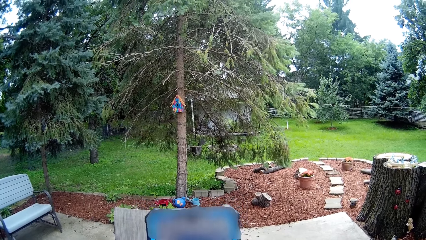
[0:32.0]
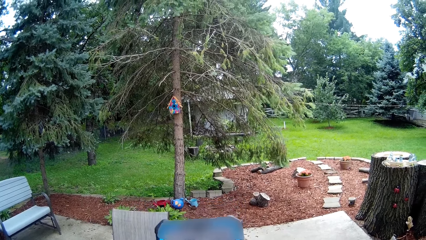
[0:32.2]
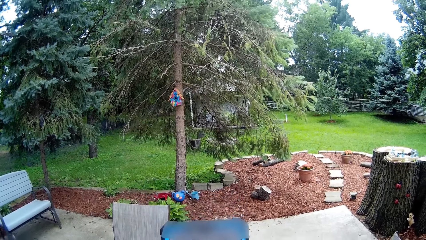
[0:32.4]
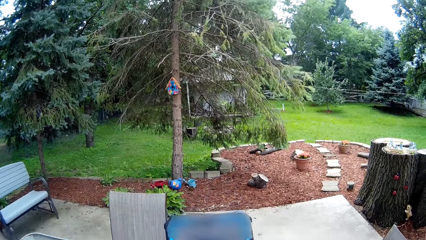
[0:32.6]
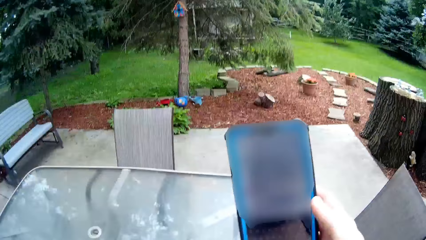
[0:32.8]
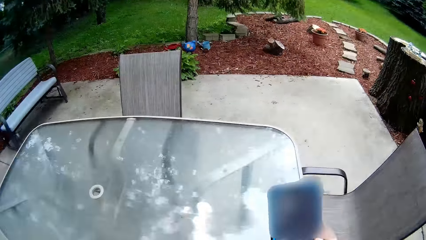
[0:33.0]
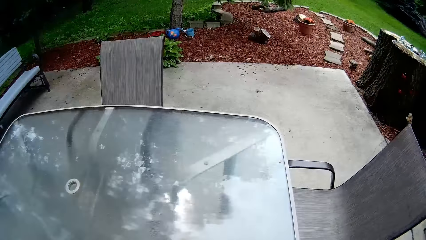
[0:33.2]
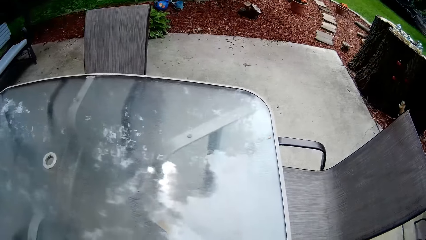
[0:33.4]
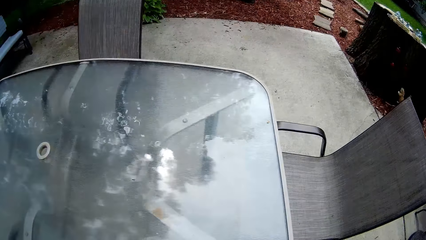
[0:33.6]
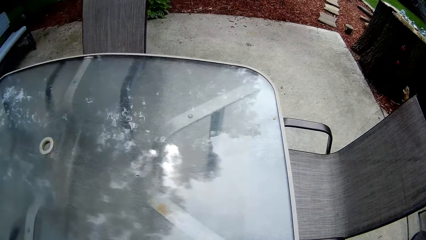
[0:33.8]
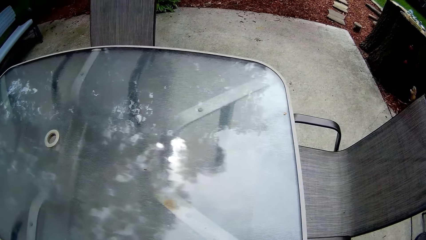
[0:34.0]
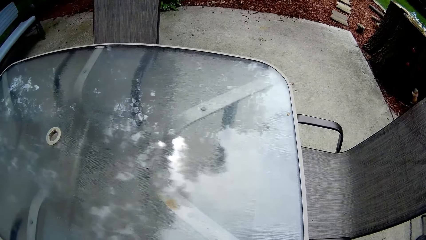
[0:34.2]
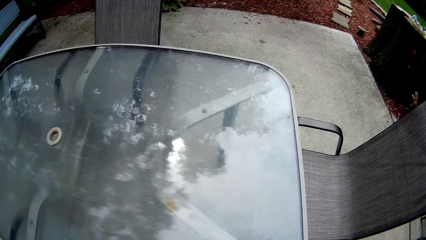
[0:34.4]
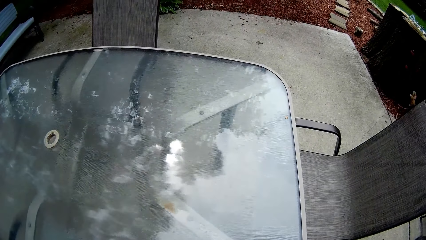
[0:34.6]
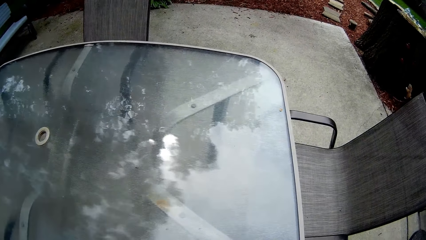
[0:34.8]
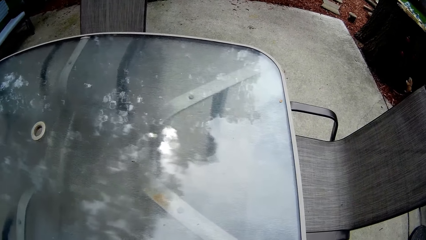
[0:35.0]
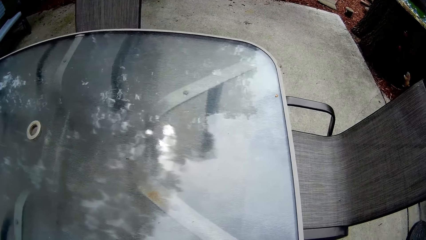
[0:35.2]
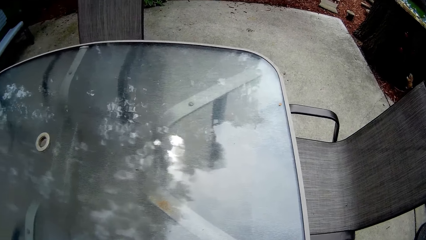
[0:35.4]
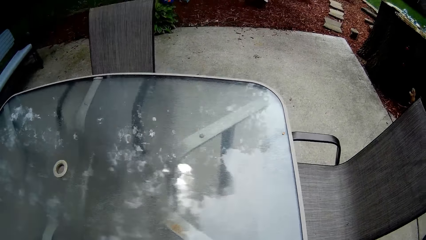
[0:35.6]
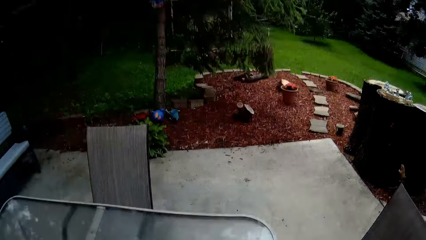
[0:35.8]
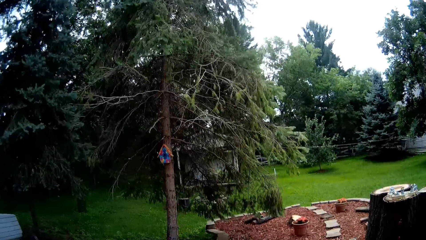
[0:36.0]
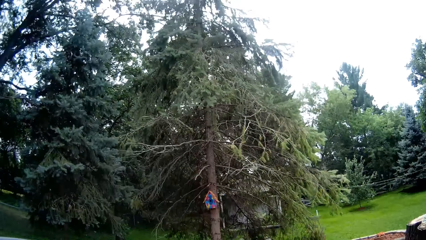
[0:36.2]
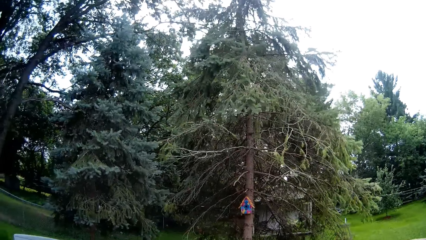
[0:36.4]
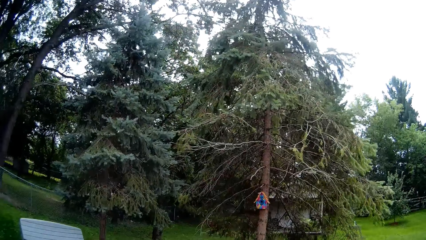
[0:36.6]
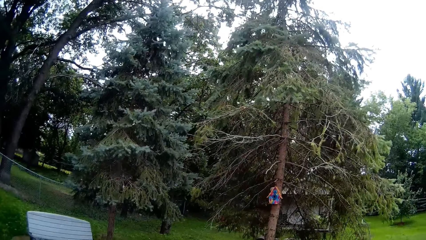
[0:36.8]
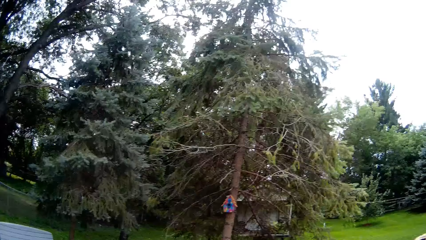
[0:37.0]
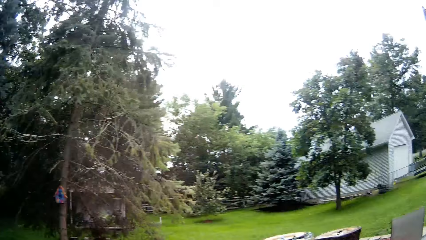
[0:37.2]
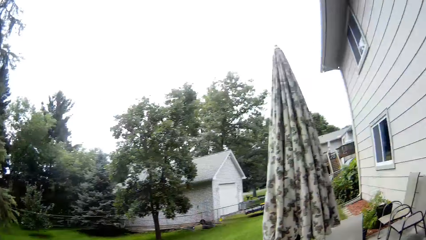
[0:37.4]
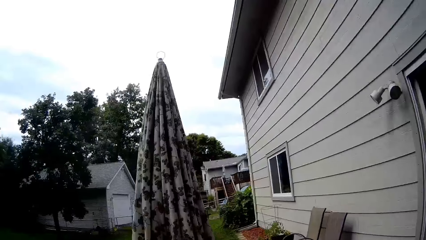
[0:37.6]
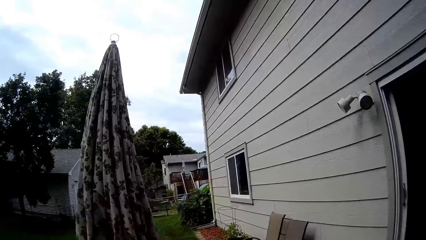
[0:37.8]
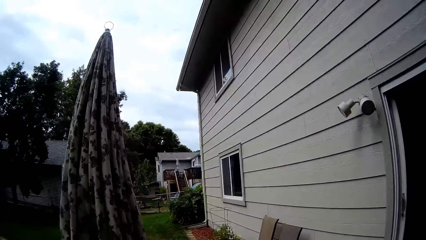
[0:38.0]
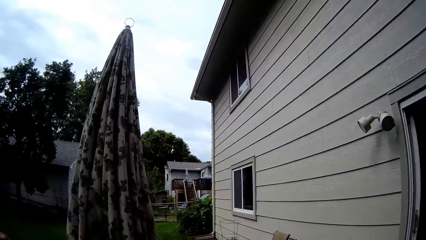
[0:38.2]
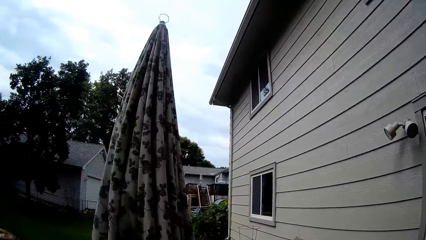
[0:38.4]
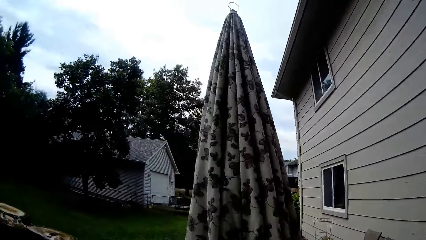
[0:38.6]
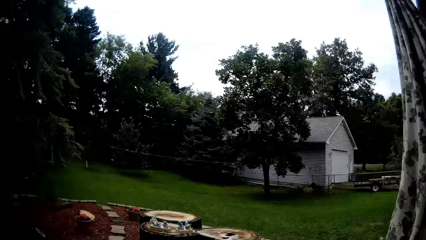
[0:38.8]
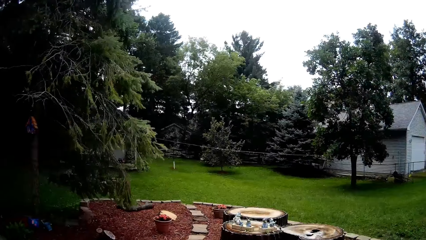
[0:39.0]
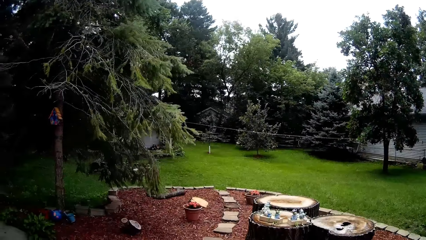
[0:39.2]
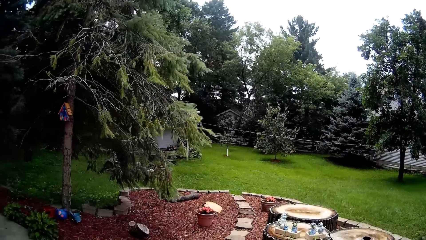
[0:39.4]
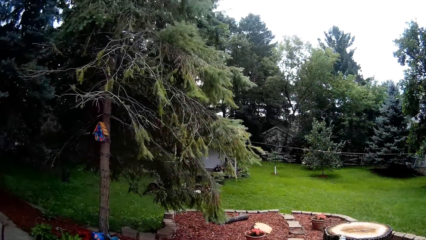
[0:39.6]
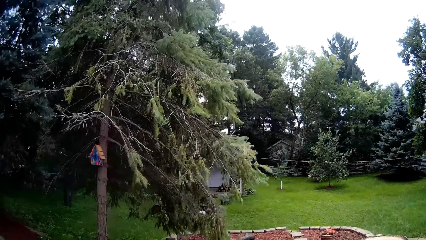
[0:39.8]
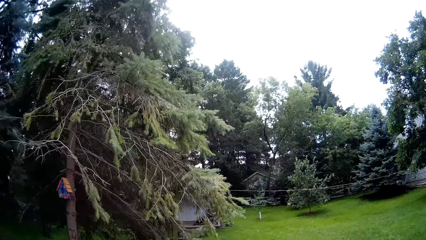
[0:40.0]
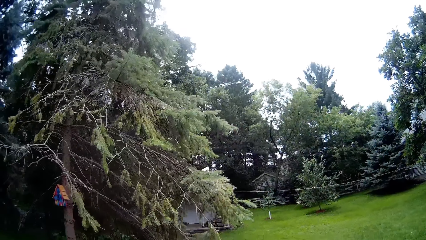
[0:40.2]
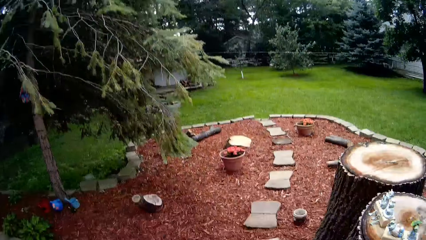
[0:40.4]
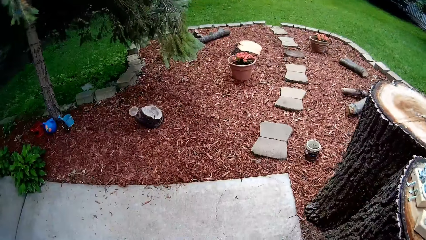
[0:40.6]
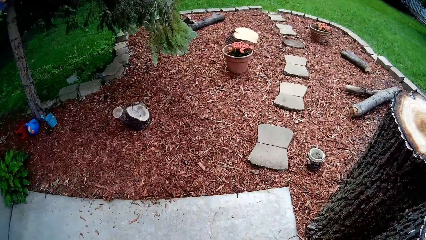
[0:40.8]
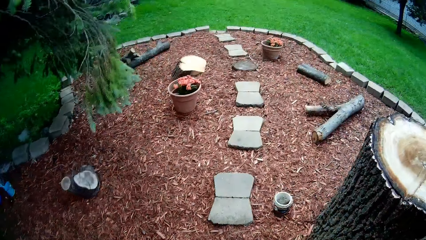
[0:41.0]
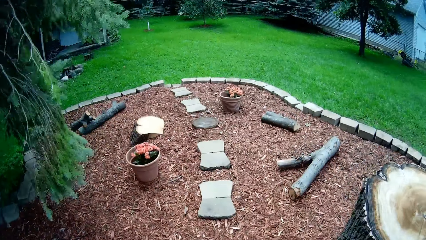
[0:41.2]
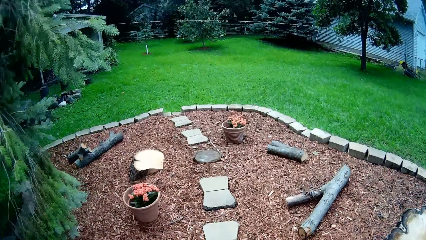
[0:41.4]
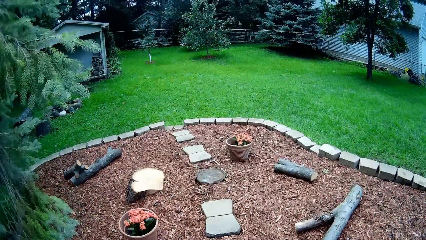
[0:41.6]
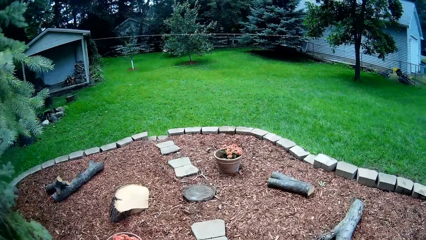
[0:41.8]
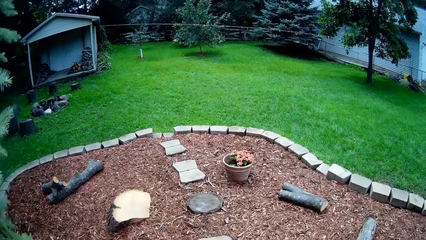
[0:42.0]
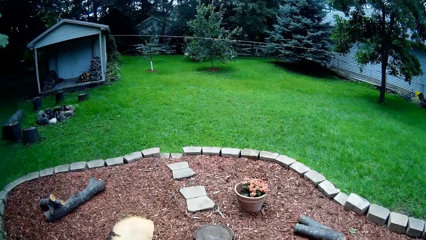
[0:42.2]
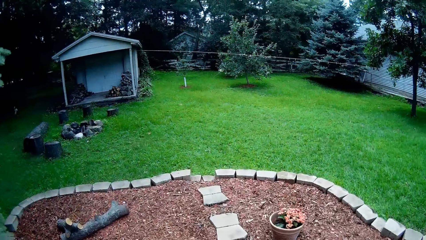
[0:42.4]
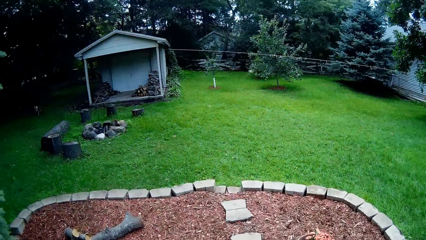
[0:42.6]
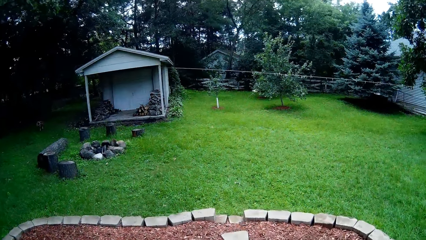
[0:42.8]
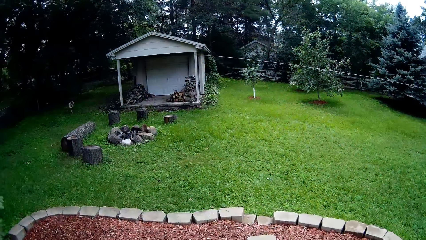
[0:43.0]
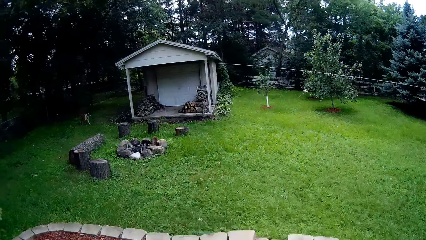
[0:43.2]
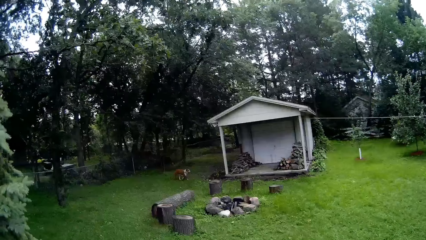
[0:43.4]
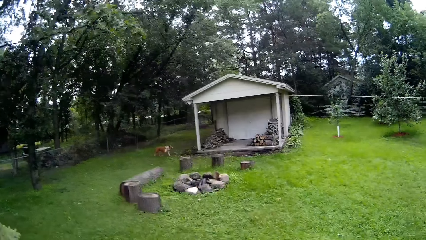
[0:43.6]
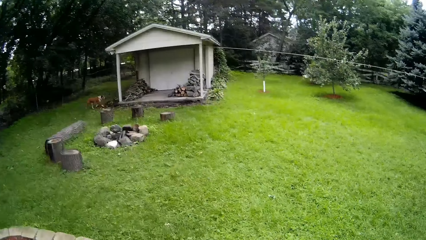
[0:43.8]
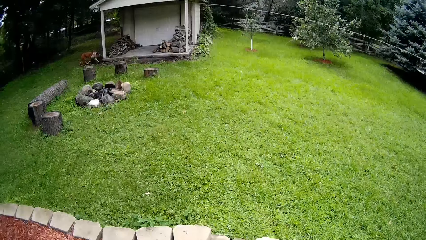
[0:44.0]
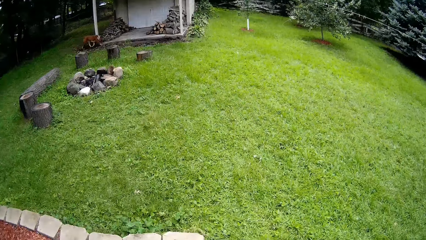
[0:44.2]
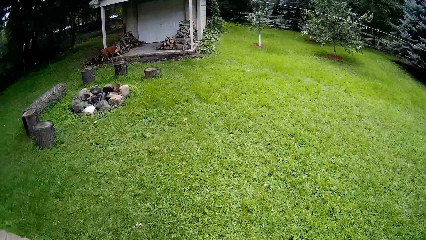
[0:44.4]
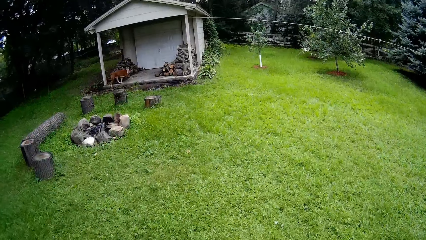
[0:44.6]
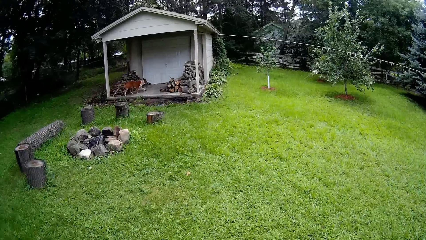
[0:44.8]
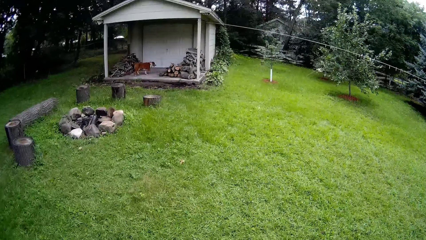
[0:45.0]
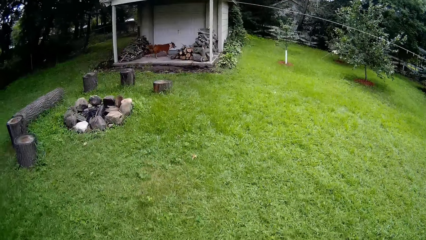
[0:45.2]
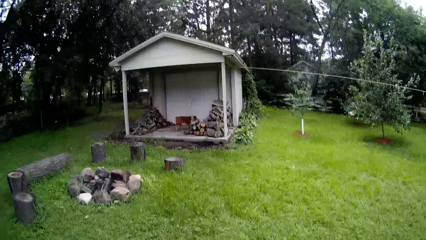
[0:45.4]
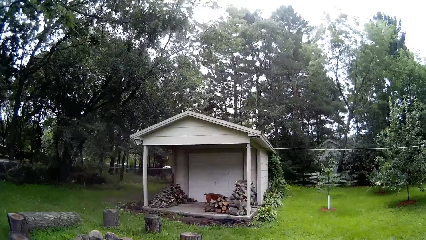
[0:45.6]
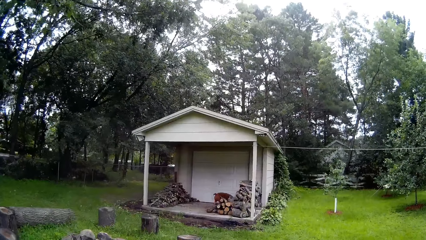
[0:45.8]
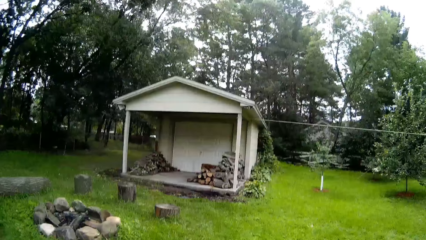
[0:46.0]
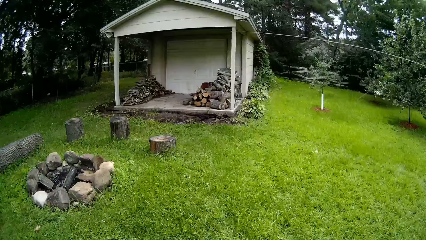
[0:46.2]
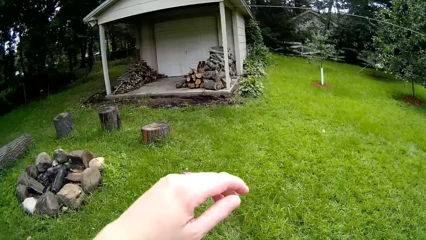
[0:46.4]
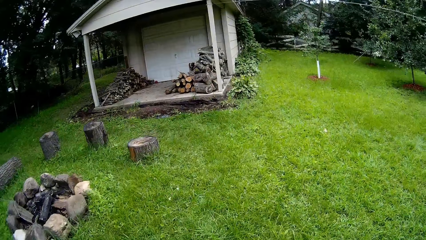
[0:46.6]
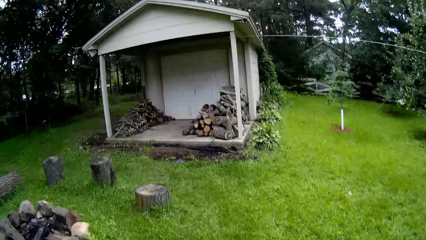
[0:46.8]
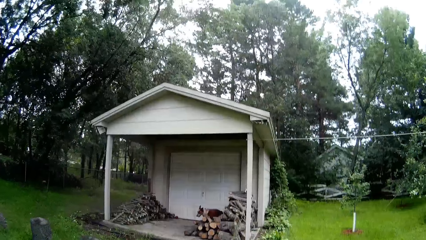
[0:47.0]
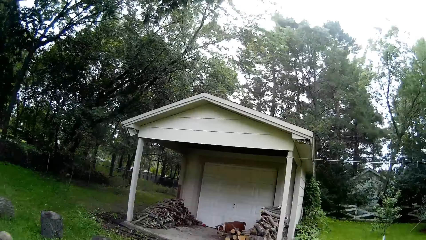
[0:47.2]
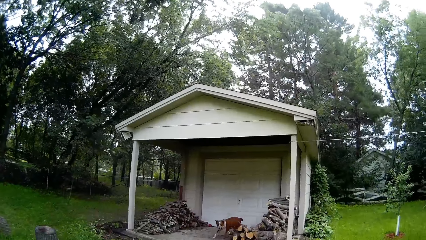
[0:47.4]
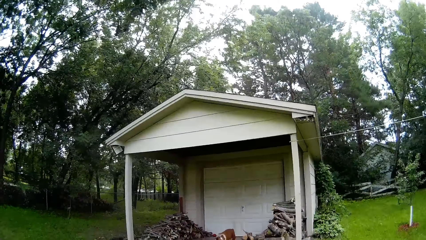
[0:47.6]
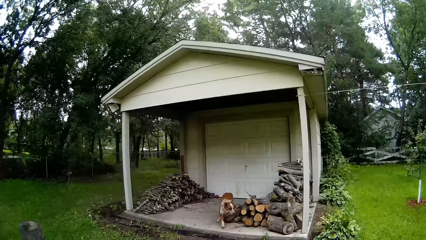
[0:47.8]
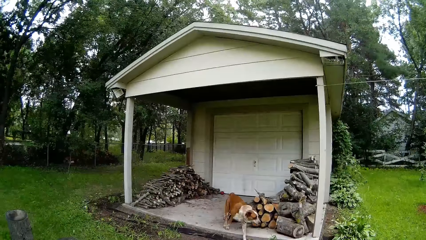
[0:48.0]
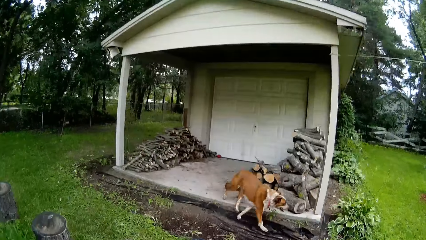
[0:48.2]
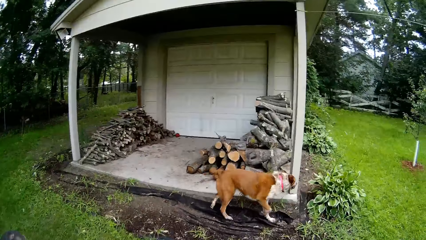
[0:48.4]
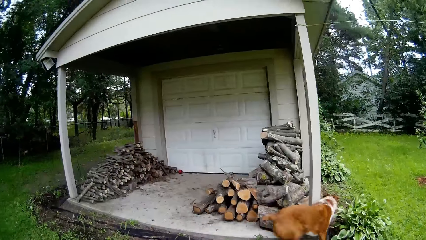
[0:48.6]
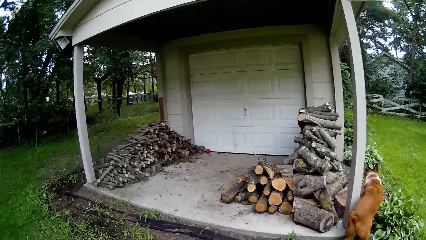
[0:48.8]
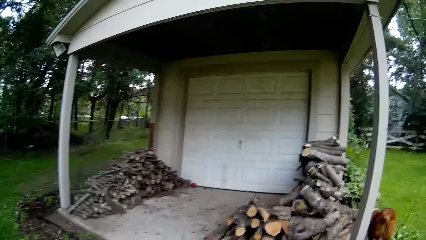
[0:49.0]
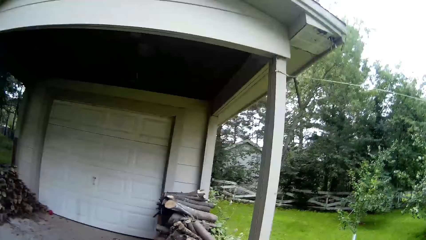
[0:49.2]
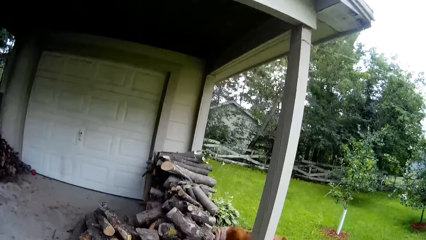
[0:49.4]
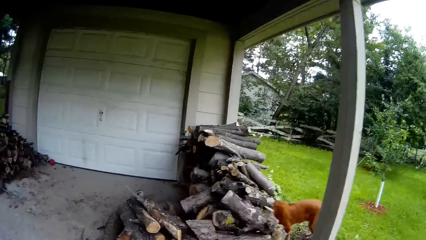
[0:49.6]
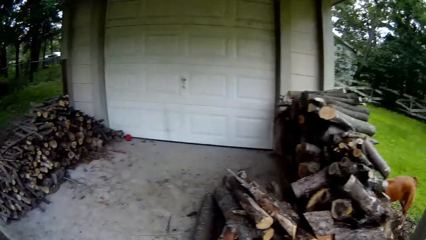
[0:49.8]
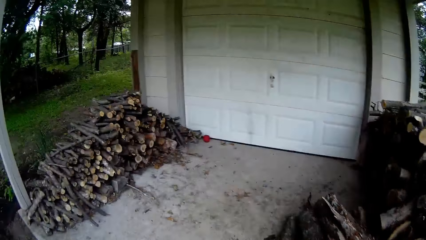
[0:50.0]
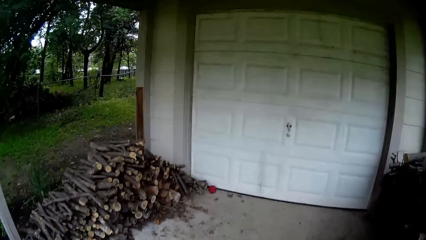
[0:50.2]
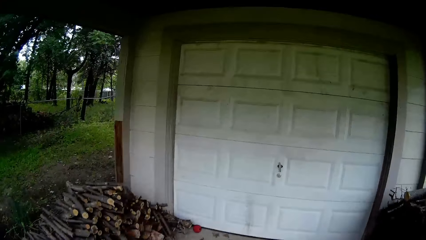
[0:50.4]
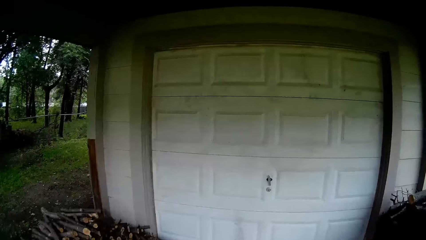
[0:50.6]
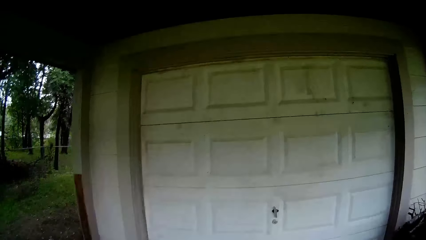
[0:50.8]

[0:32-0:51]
The camera wearer brings down the phone with her right hand. She walks to a shed.
